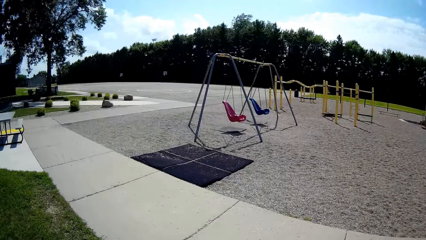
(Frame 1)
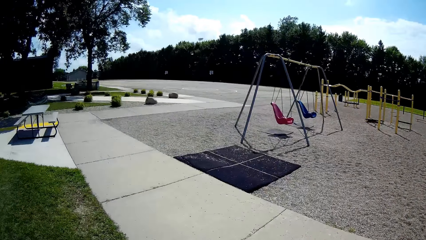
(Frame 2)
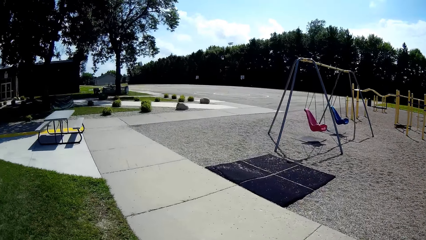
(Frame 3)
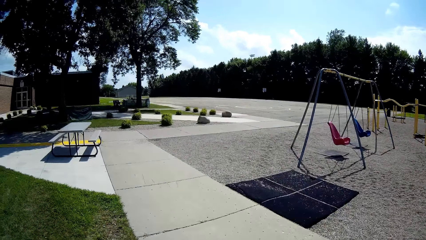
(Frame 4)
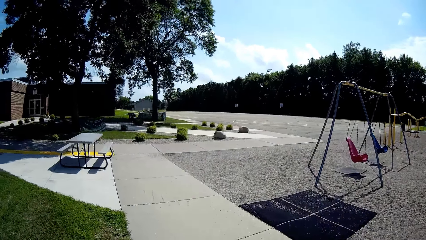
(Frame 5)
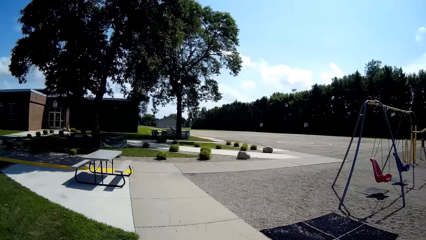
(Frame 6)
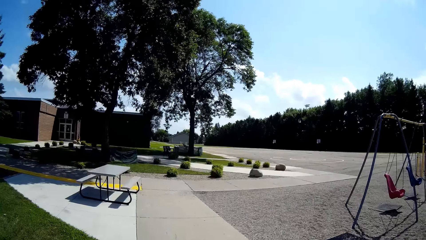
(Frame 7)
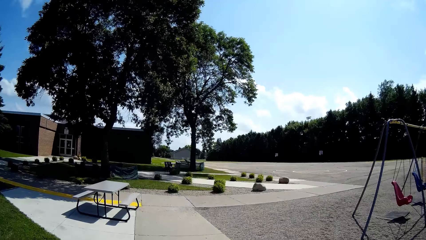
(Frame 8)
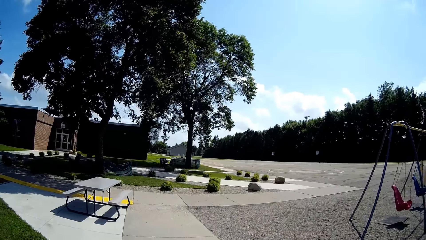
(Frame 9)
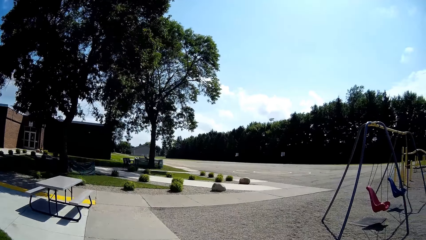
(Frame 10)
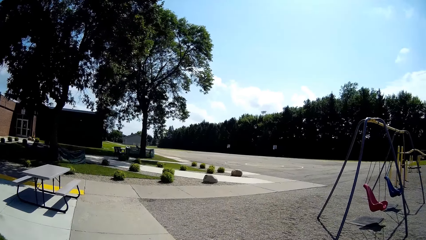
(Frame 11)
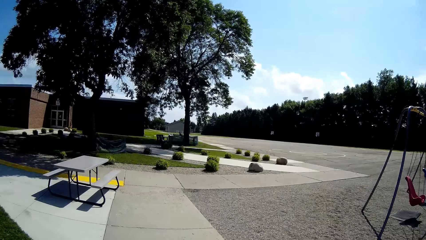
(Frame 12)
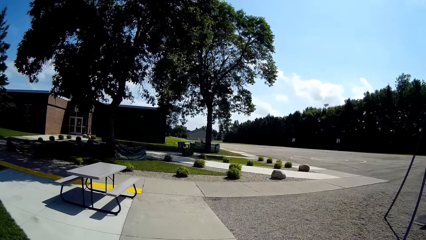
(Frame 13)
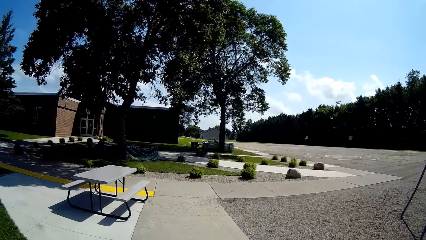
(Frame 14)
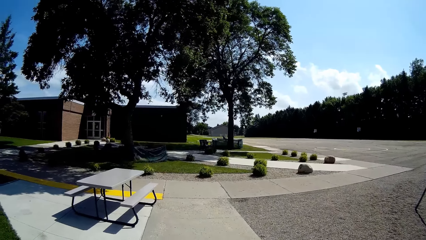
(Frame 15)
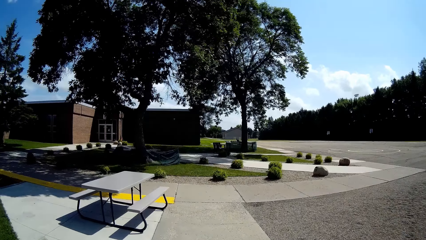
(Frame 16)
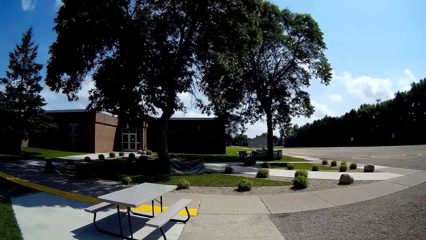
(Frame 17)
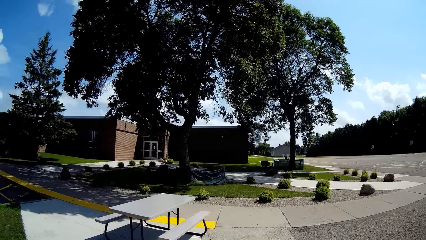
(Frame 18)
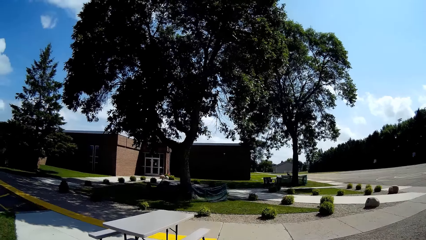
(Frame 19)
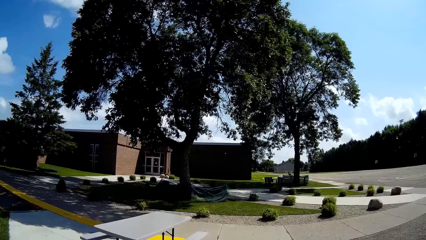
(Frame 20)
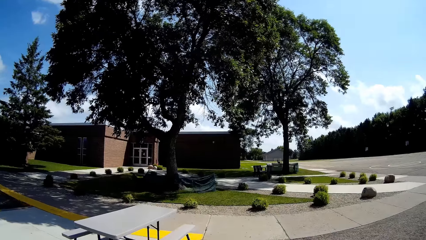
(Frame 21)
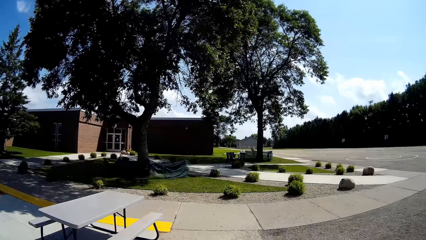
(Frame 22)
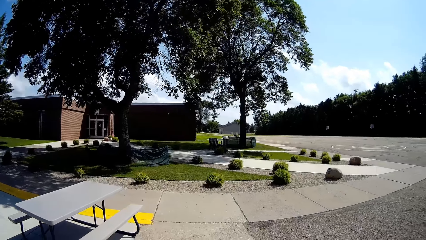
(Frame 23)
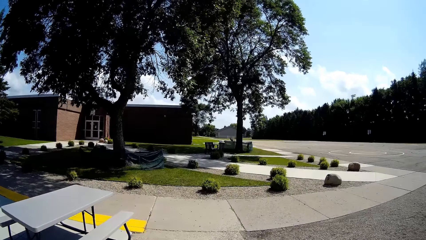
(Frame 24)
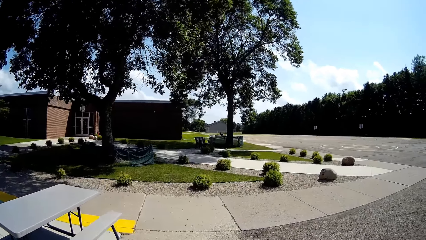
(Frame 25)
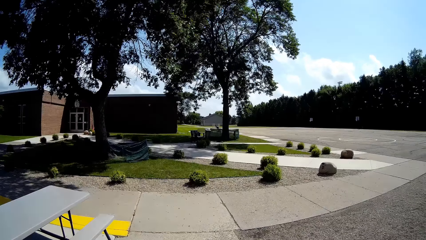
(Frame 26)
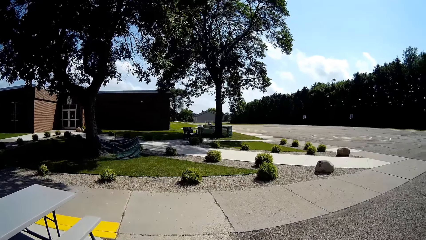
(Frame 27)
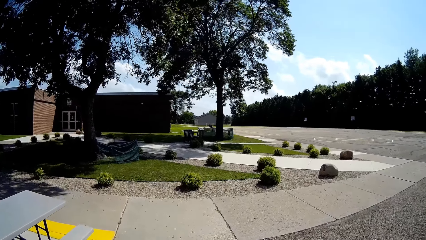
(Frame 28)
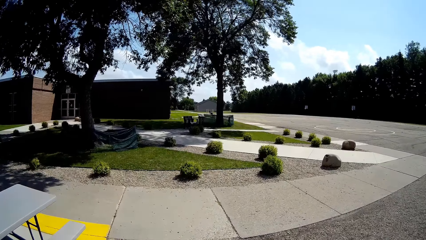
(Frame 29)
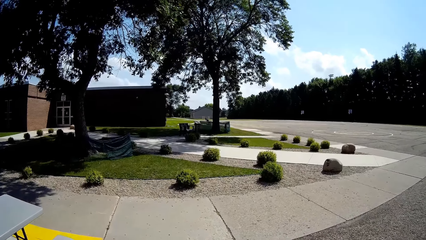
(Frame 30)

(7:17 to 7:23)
The camera wearer moves towards the basketball pitch. They walk around the compound.

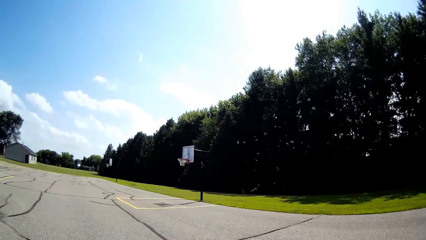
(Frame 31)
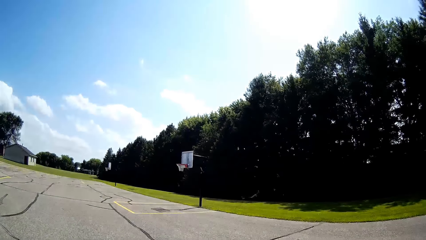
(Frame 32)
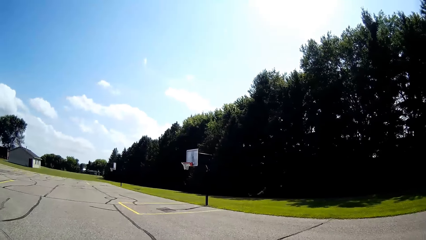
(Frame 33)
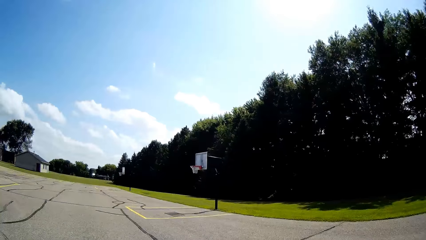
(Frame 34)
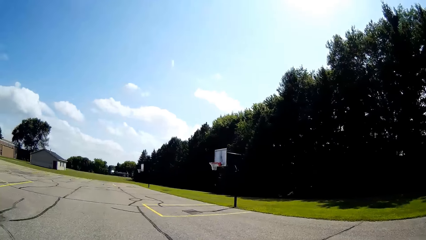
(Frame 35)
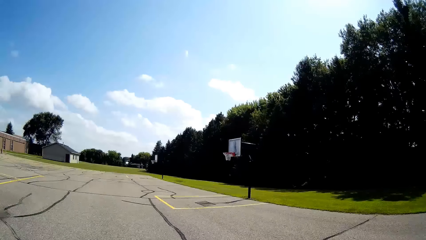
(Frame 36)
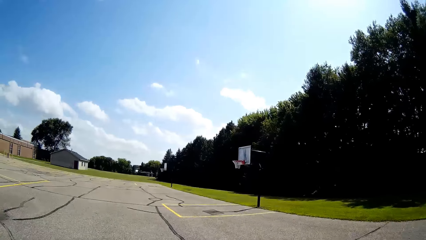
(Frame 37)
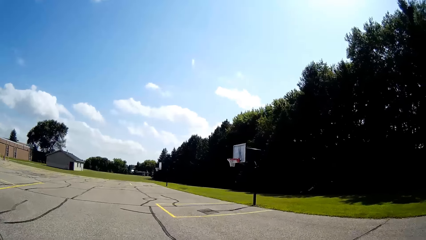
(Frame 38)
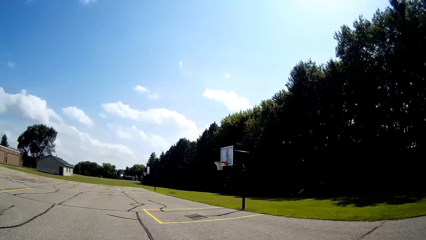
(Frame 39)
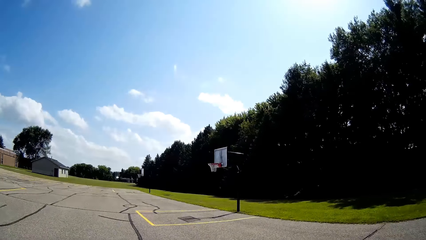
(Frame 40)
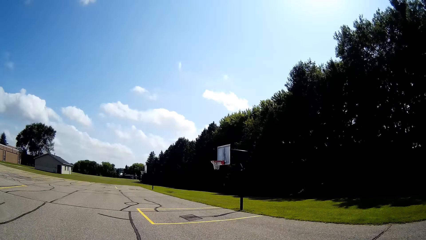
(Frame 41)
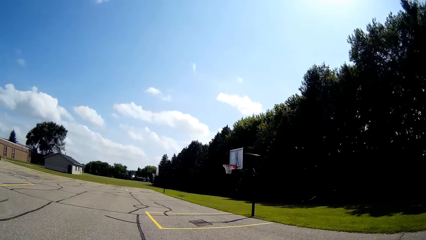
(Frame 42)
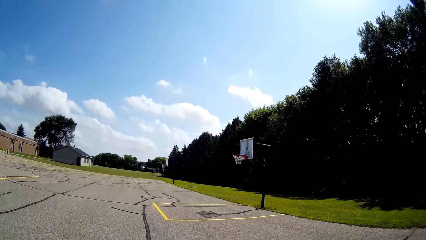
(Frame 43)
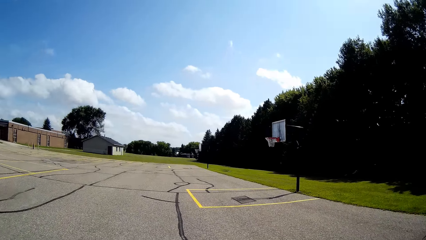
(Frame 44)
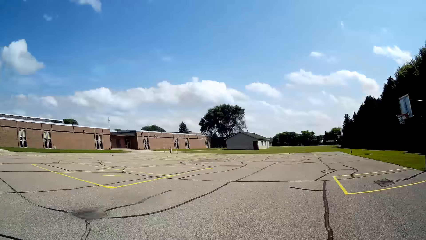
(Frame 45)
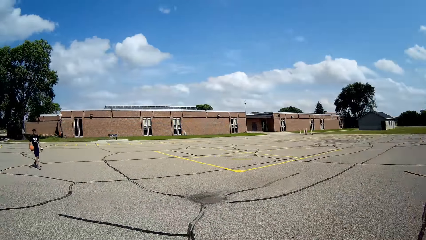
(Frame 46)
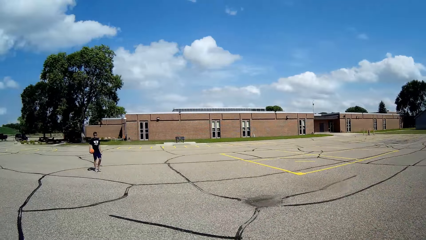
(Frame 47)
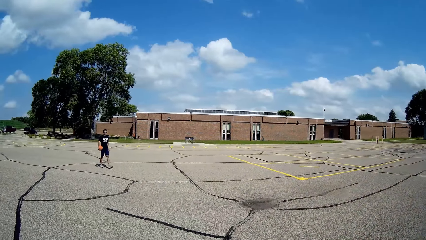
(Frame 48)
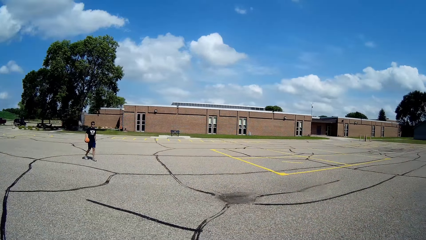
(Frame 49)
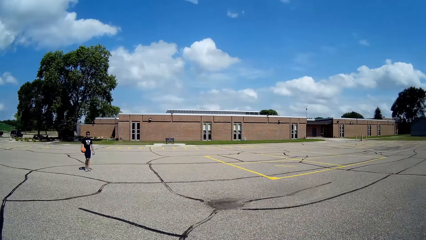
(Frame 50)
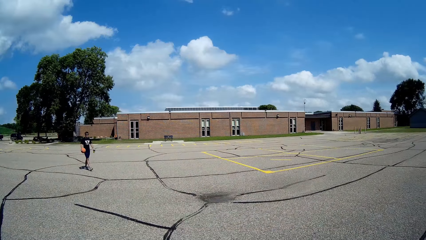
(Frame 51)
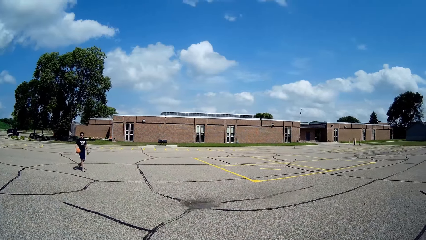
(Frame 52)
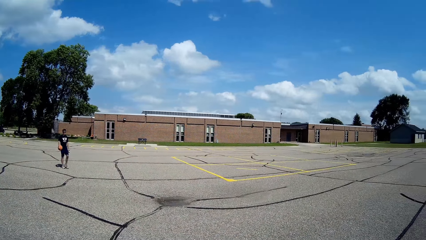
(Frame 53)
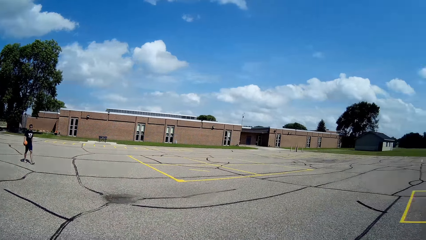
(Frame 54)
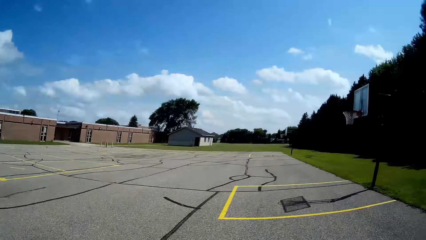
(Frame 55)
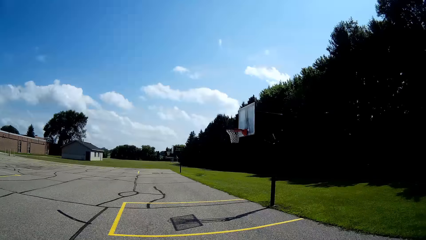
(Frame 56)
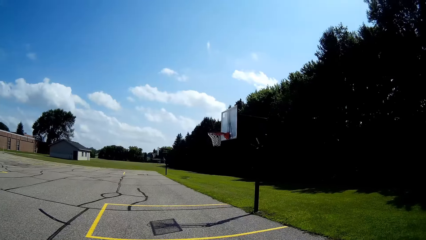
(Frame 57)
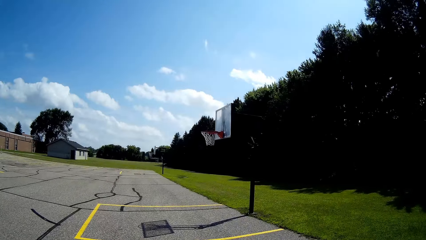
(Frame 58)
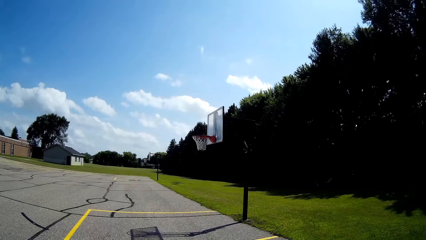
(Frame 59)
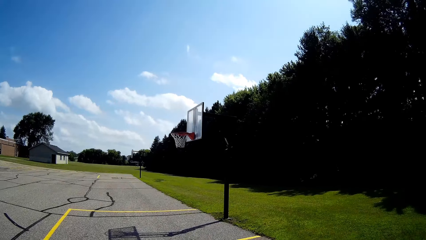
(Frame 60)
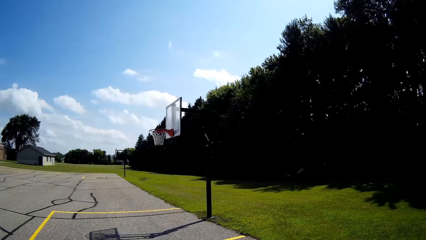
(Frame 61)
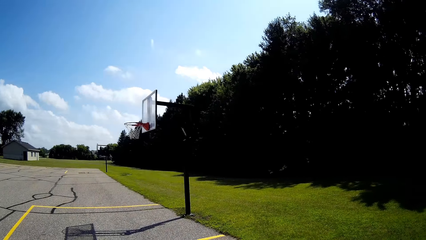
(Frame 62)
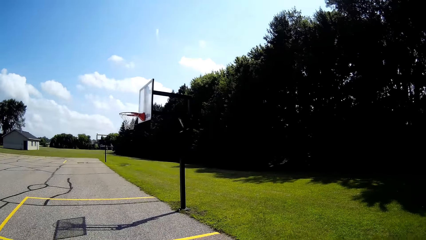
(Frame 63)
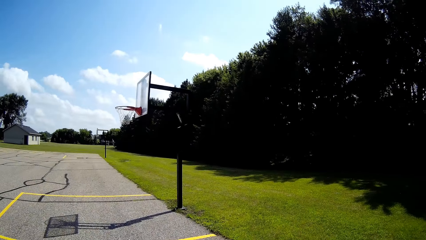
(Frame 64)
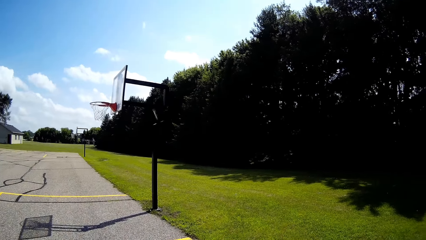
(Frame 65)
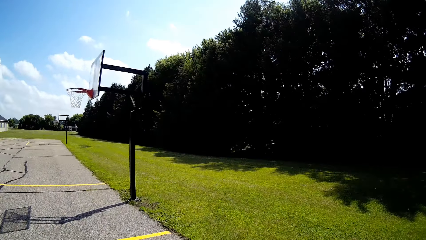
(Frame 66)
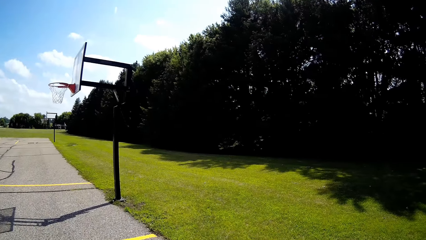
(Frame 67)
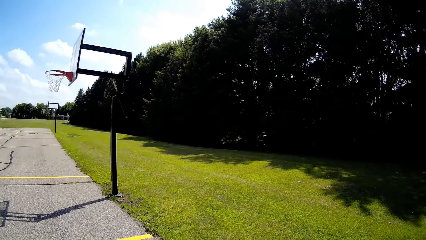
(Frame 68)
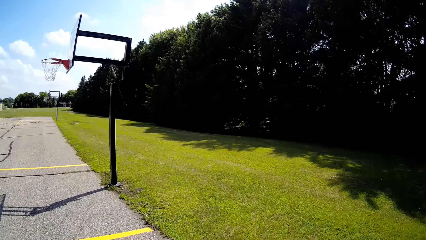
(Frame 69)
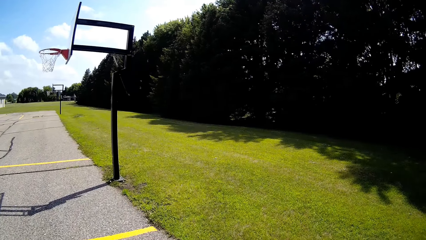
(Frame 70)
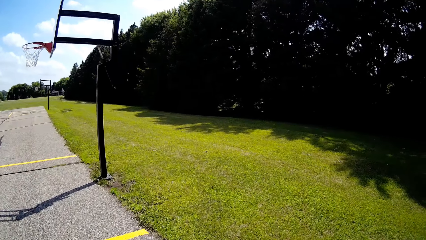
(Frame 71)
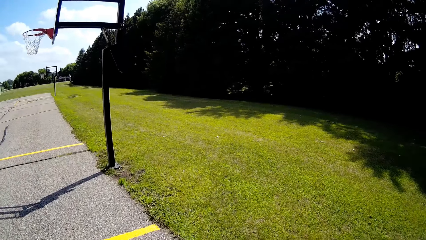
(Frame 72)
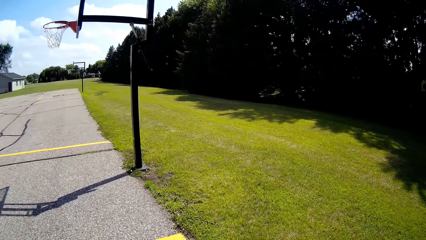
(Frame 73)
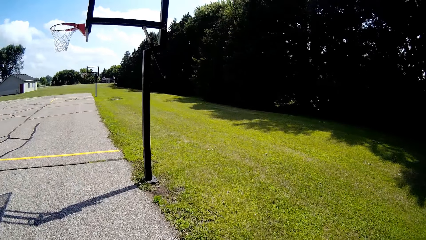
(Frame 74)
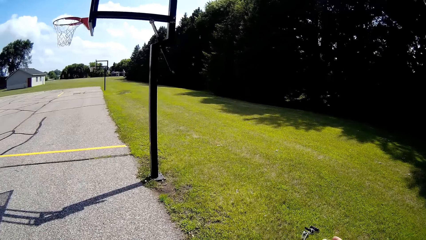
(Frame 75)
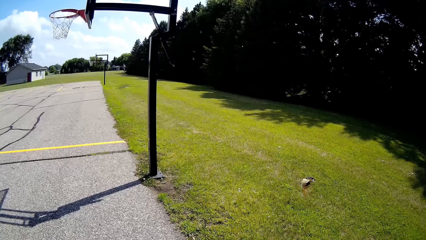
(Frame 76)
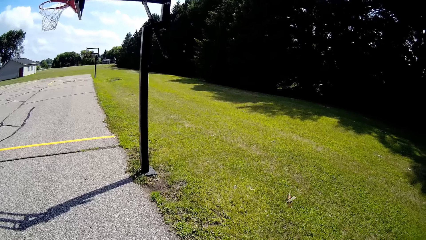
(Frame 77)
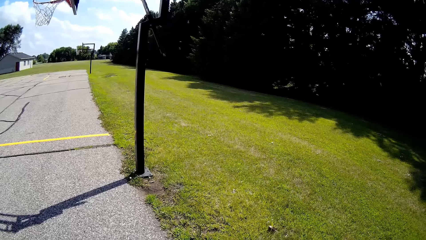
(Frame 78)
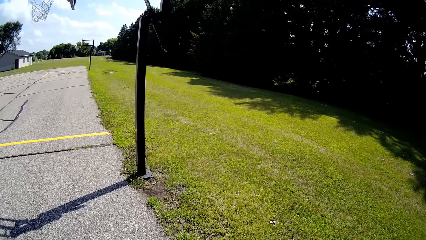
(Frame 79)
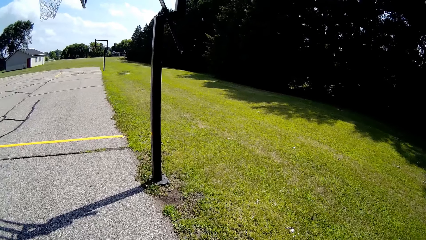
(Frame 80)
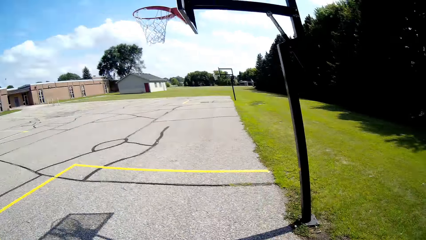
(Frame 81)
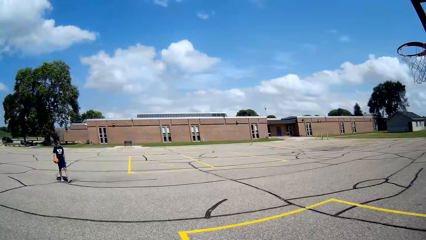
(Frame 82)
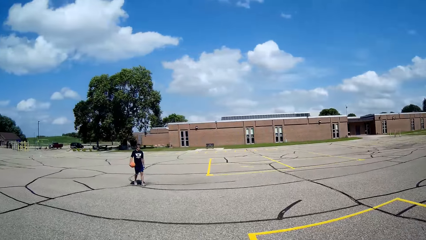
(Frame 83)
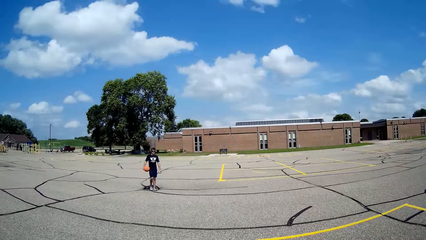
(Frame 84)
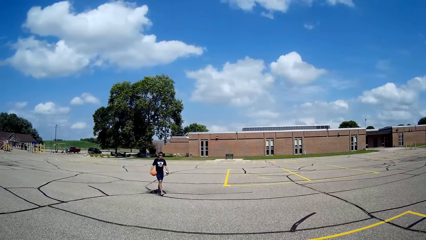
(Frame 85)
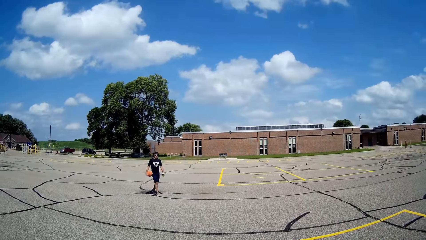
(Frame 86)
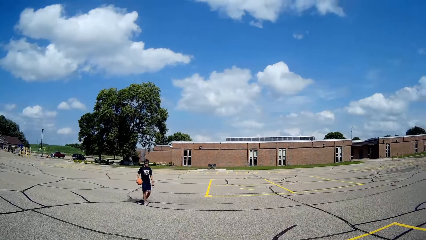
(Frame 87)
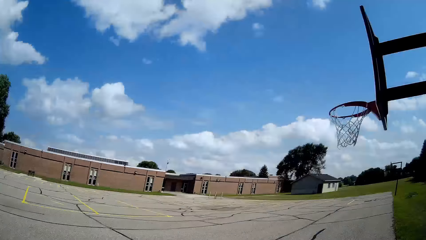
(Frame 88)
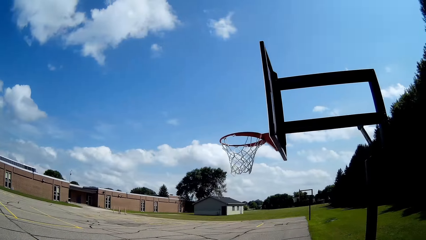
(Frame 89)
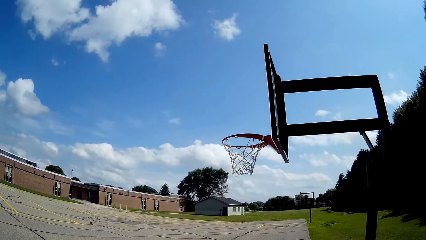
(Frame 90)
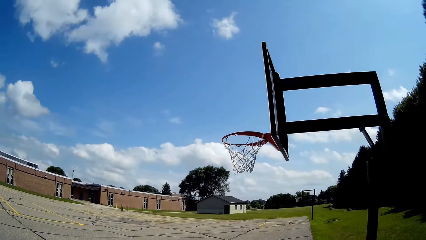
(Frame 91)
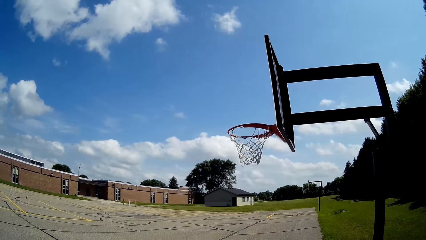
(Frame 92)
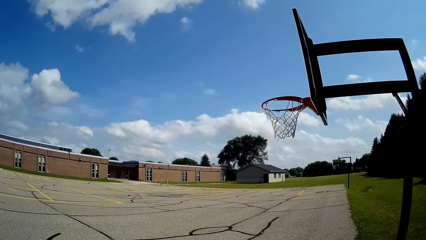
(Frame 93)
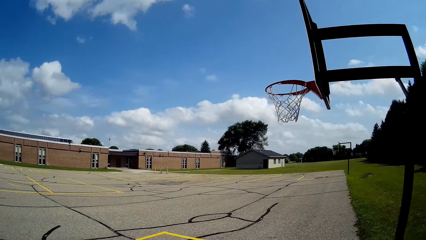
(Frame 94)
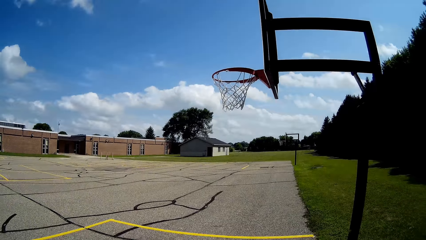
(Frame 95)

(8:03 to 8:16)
The camera wearer interacts with a man. The man walks around the compound. The camera wearer throws his car keys on the grass. The man walks around the compound.
